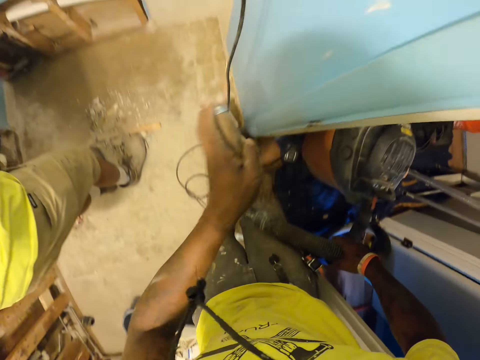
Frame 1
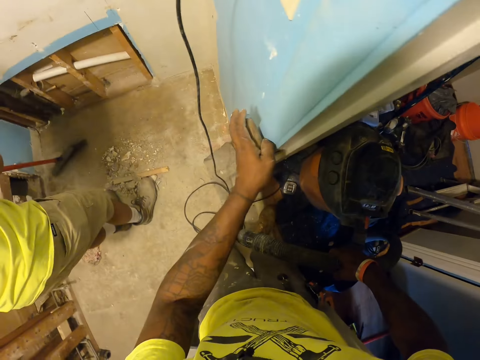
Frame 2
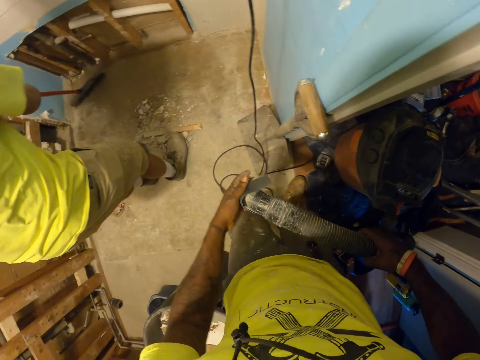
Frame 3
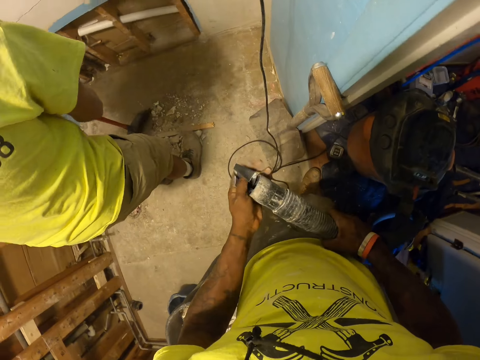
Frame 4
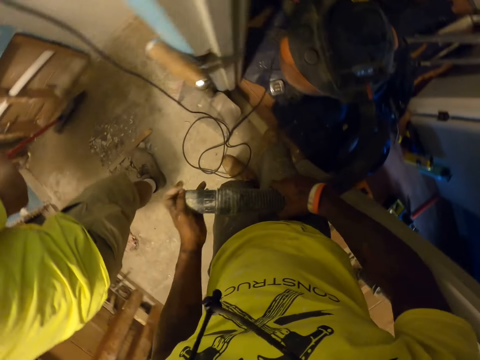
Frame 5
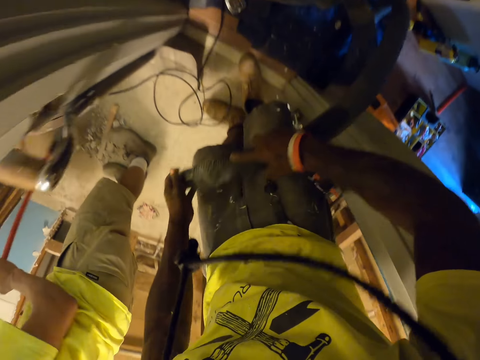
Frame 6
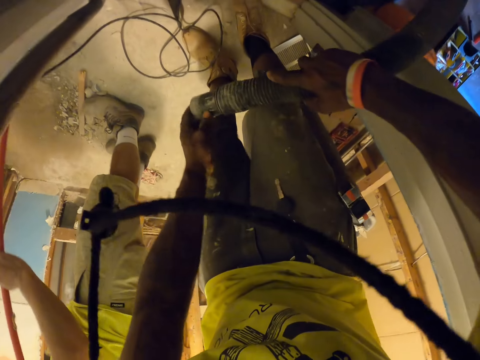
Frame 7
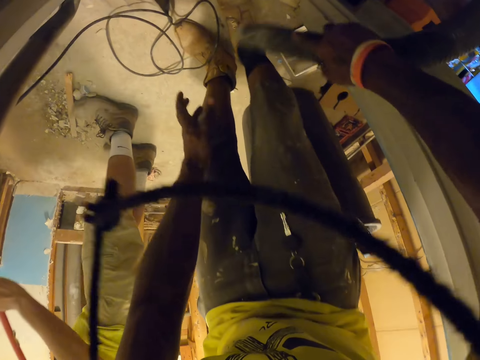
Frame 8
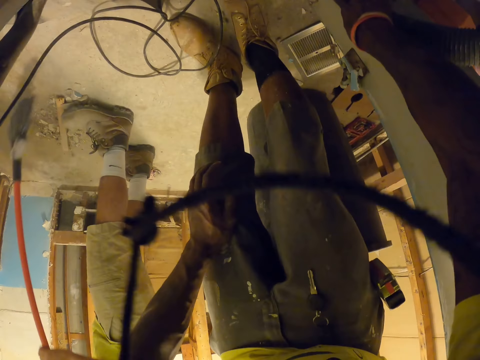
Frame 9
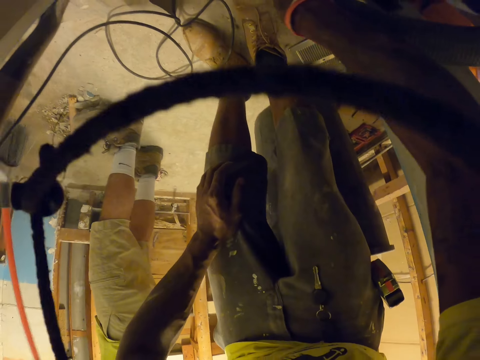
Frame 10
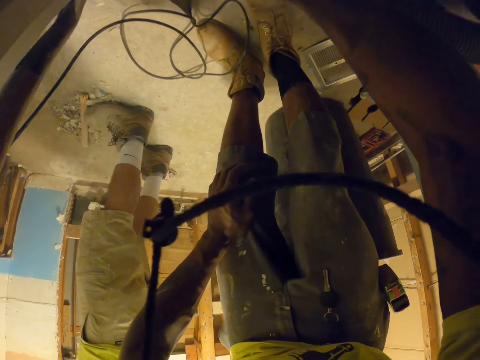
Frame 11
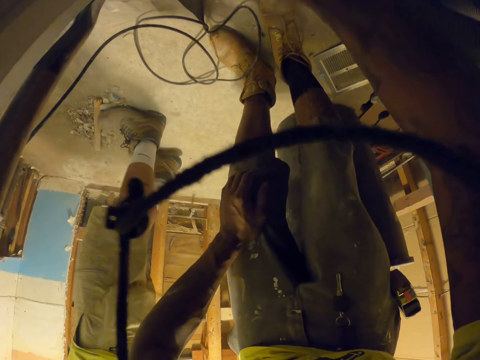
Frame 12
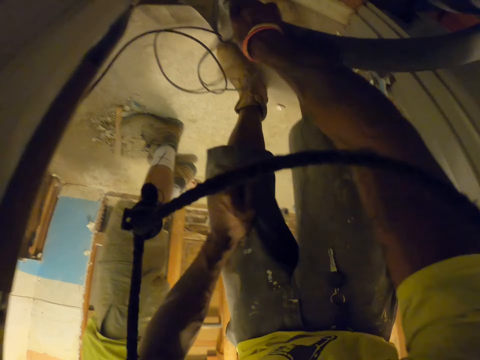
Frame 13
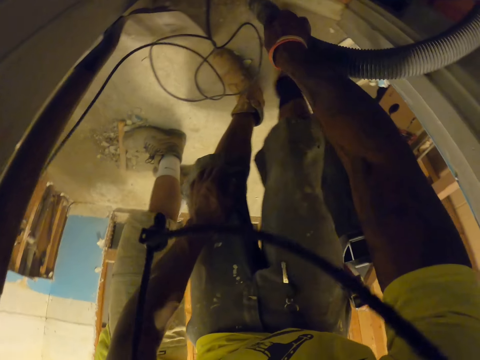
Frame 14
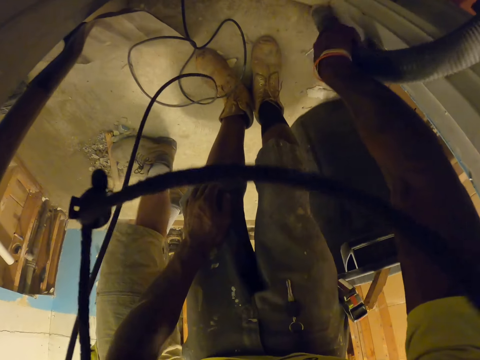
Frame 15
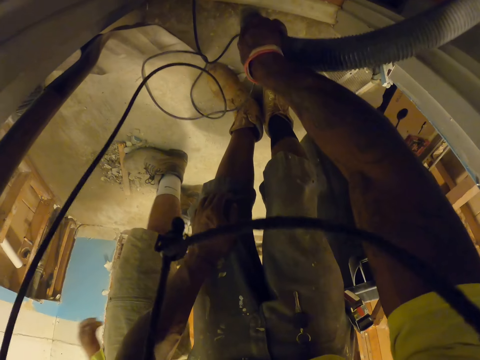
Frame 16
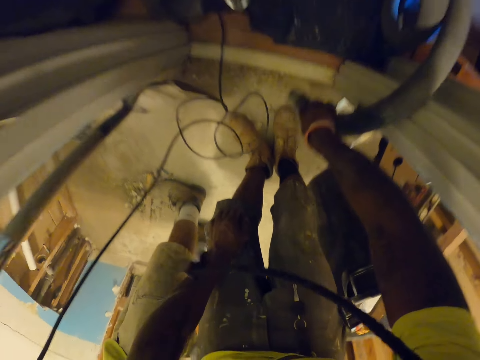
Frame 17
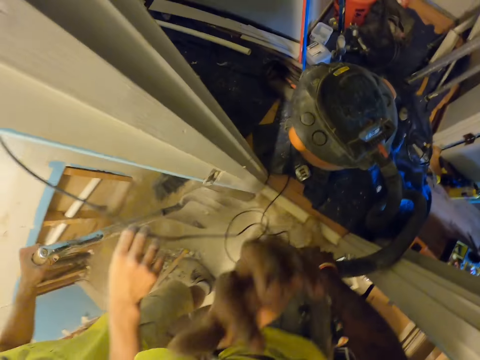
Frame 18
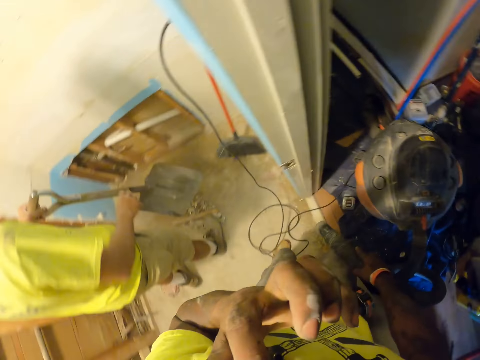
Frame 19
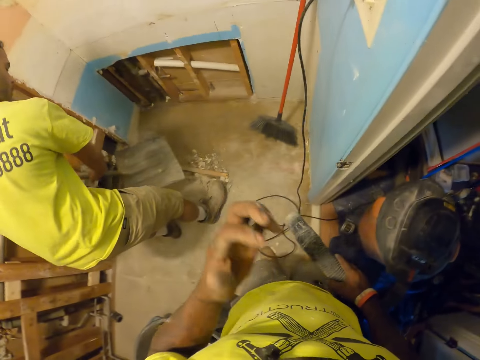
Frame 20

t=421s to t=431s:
The camera wearer places the shovel on the wall with his left hand. He touches the mouth of the vacuum pump with his left hand. He vacuums the ground with the vacuum cleaner. He lifts up his left hand.

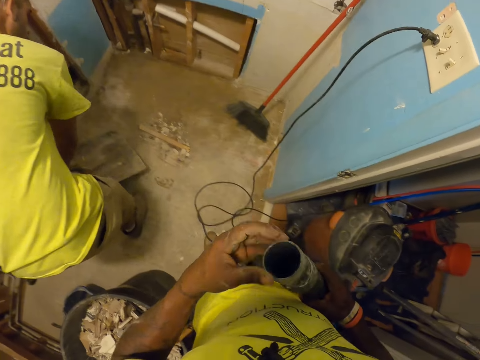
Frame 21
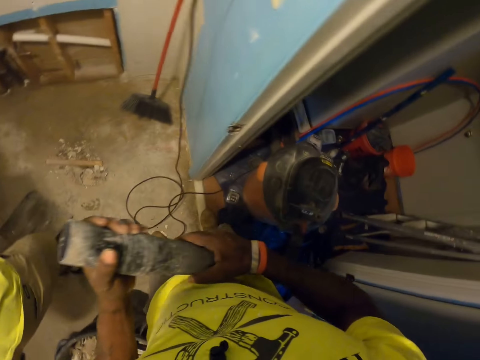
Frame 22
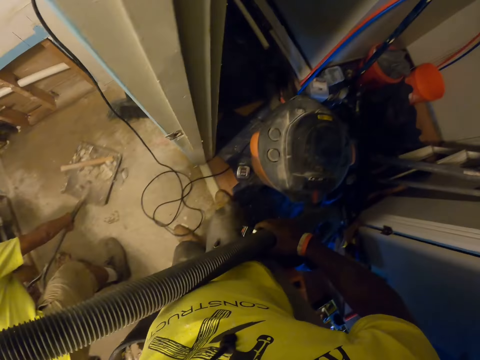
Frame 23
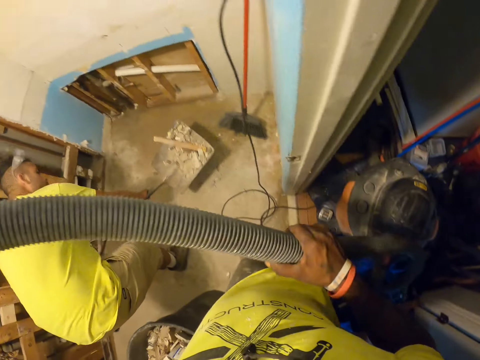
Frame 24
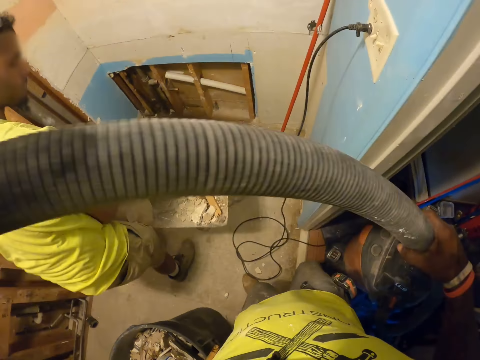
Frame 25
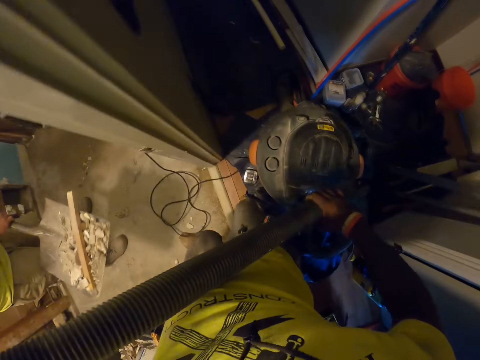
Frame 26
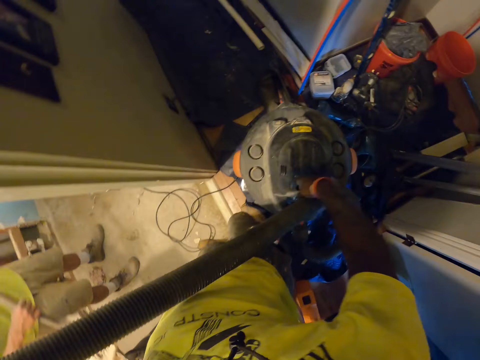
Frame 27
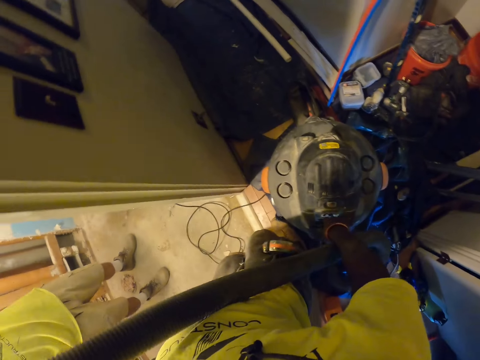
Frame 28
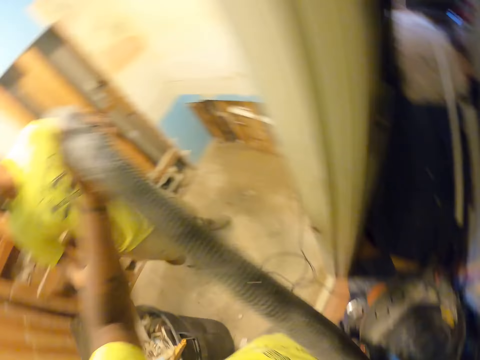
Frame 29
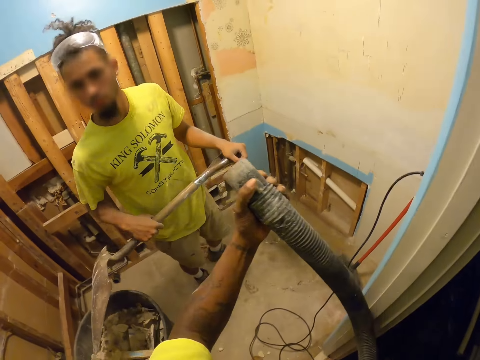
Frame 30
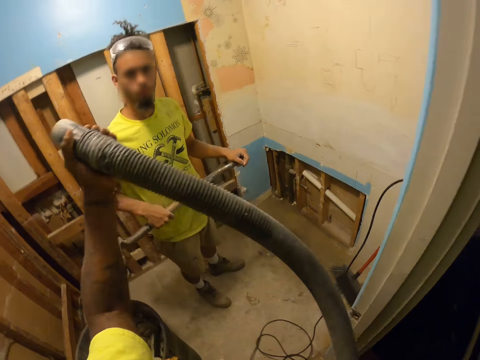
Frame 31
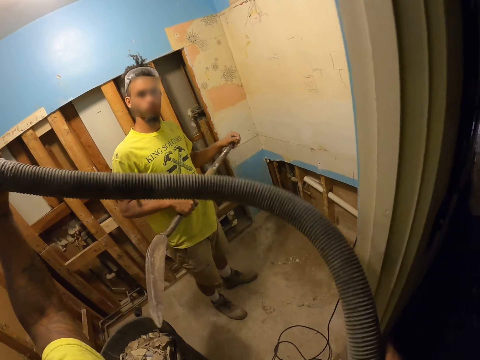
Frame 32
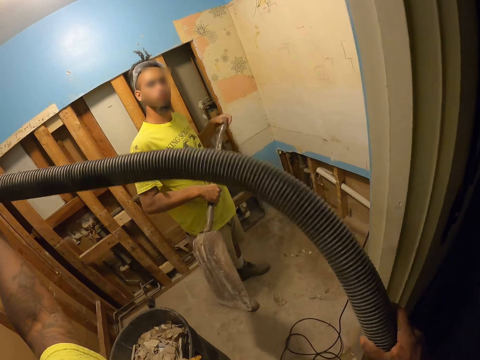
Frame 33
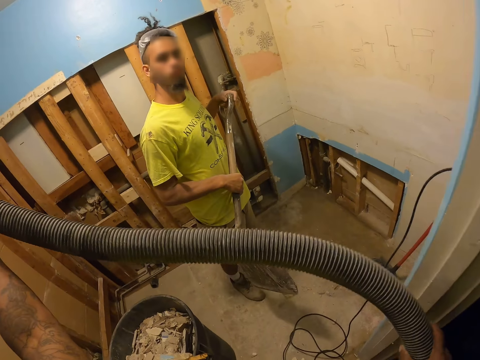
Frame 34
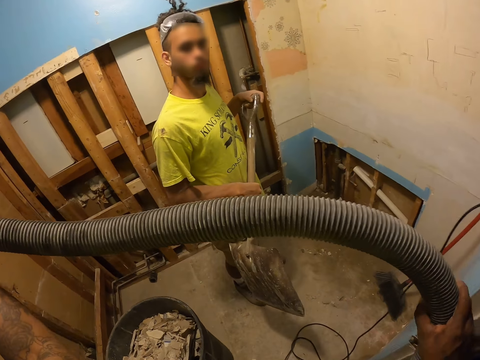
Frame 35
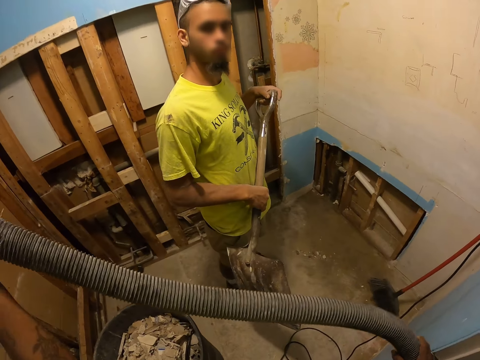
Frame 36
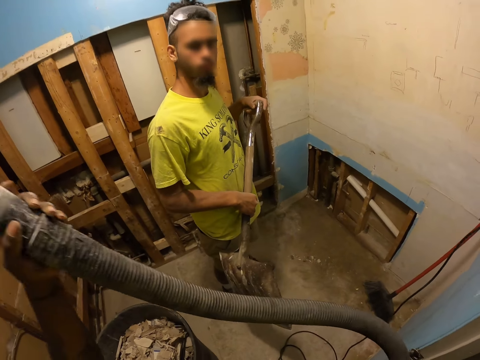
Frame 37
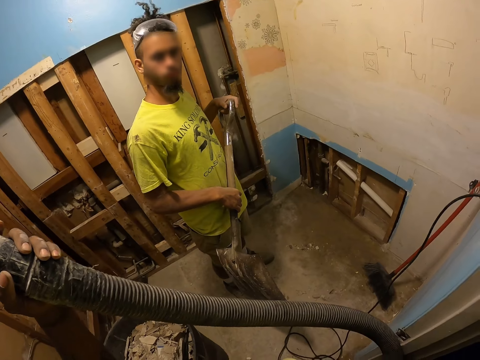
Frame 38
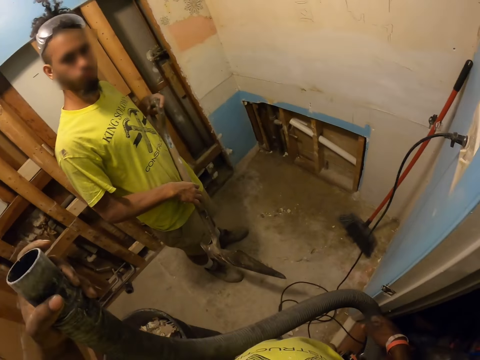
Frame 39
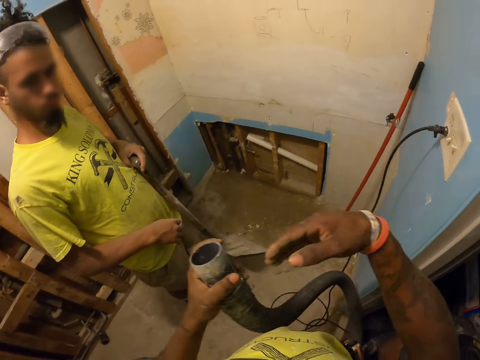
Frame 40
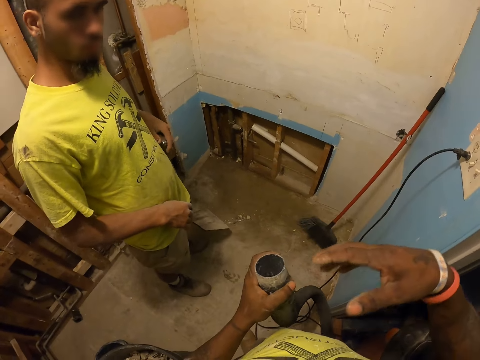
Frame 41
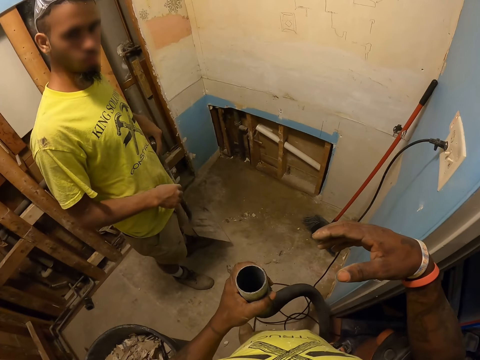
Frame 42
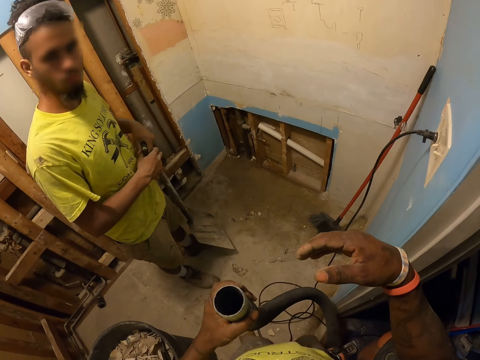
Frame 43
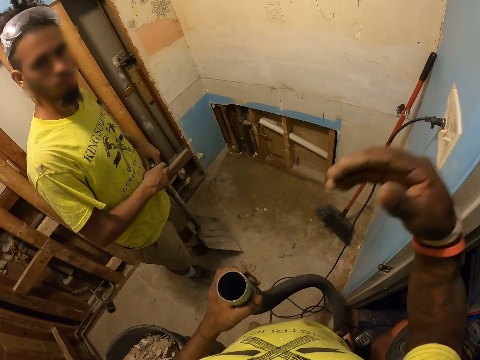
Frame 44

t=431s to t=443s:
The camera wearer checks the vacuum pump in his hands. A man scoops rubbish with a spade. The camera wearer pulls the vacuum pump with his hands. He lifts a vacuum cleaner and carries the vacuum cleaner. He gestures with his right hand to the man. He raises his hand.
